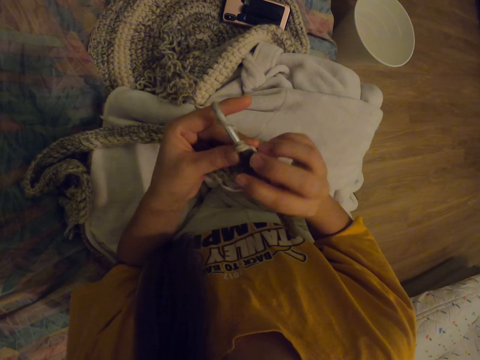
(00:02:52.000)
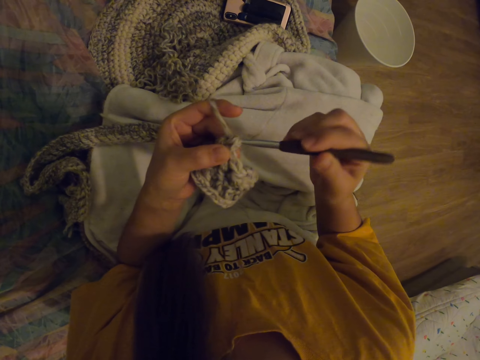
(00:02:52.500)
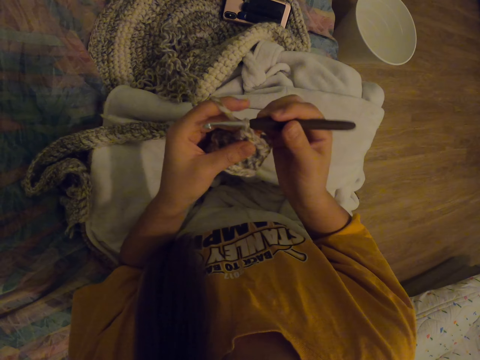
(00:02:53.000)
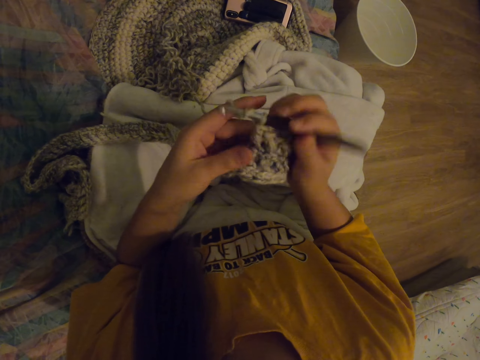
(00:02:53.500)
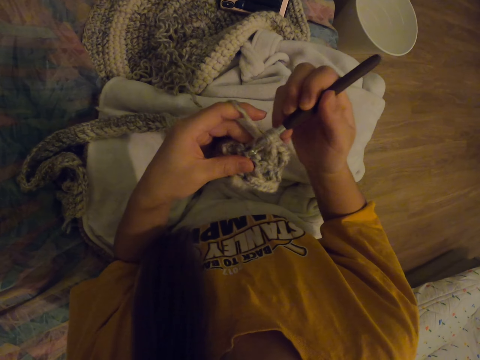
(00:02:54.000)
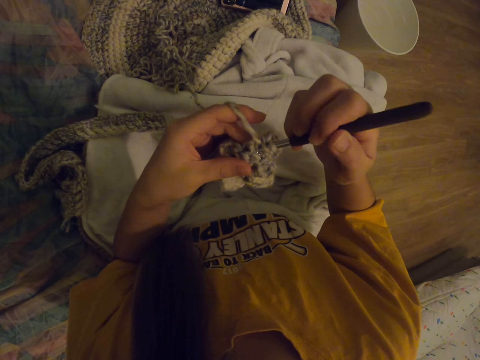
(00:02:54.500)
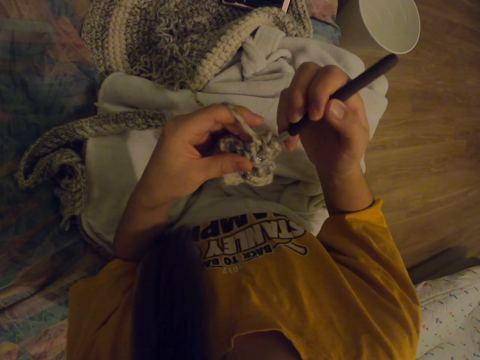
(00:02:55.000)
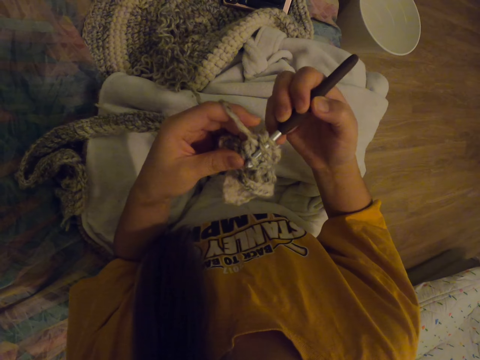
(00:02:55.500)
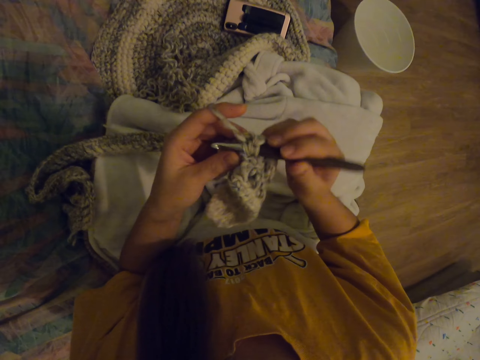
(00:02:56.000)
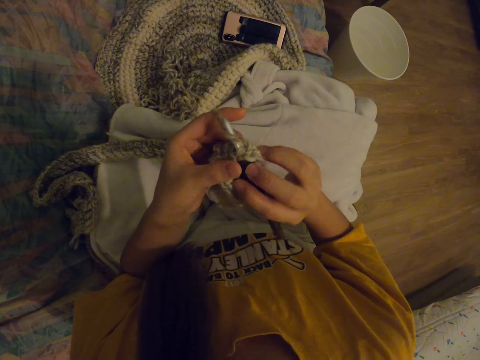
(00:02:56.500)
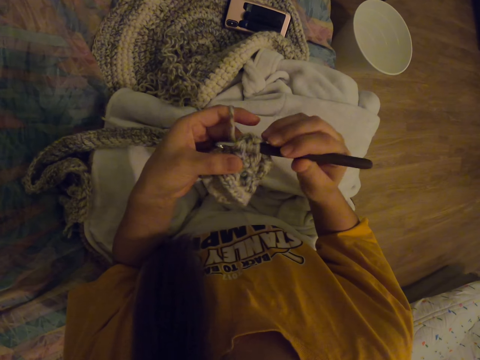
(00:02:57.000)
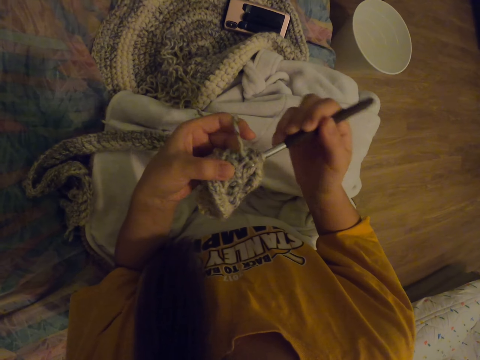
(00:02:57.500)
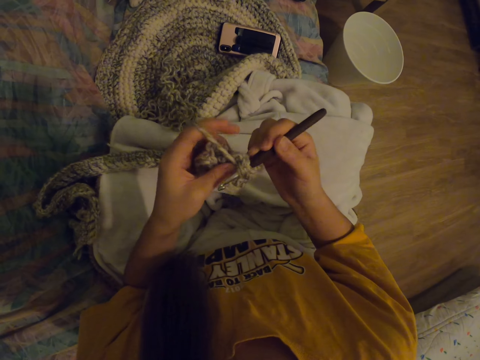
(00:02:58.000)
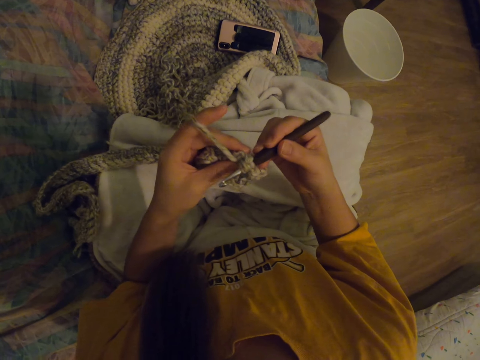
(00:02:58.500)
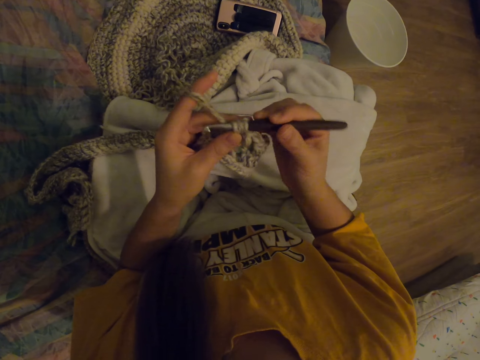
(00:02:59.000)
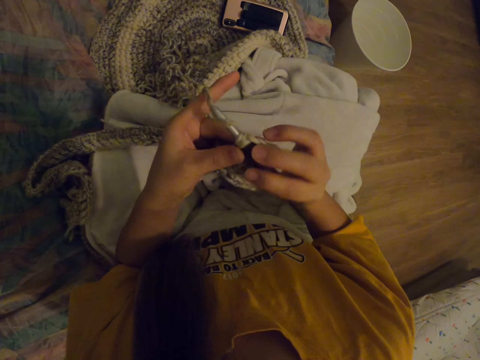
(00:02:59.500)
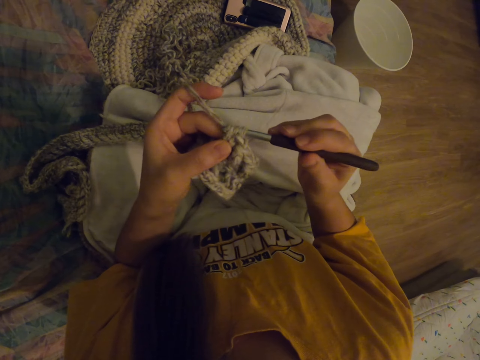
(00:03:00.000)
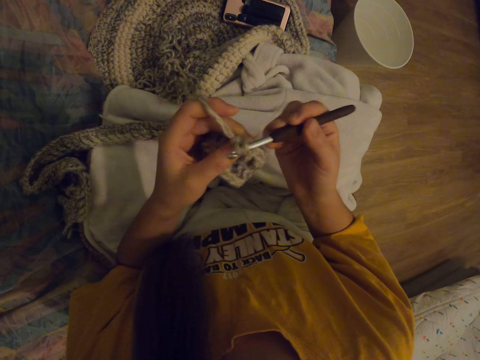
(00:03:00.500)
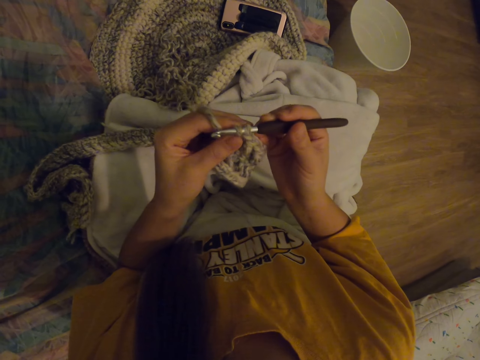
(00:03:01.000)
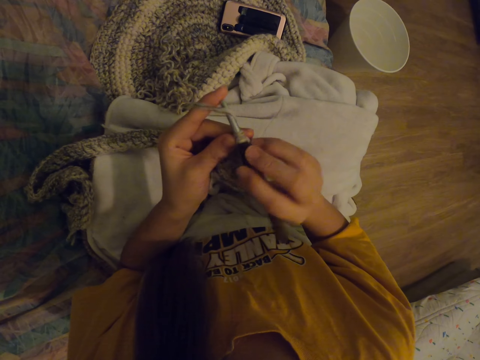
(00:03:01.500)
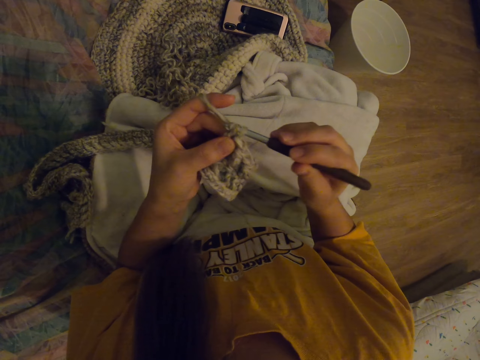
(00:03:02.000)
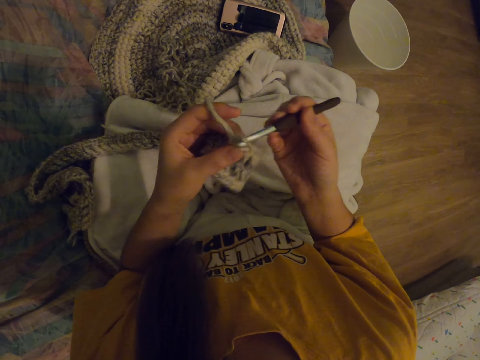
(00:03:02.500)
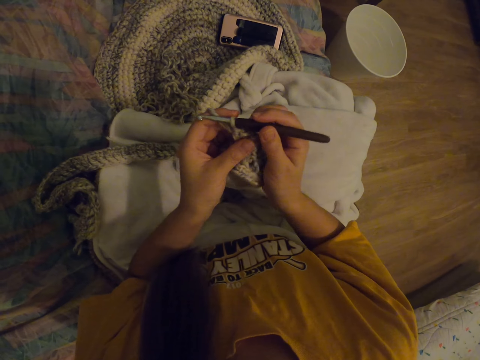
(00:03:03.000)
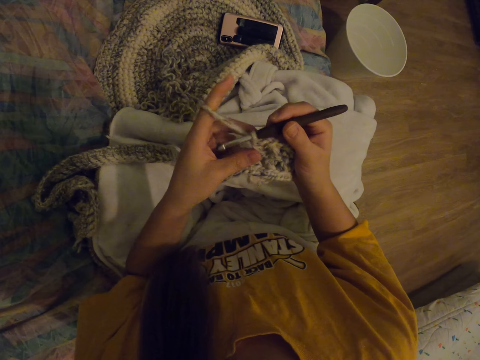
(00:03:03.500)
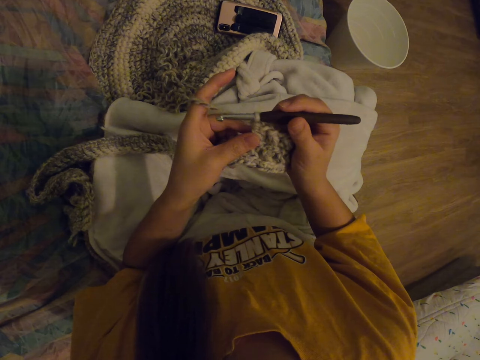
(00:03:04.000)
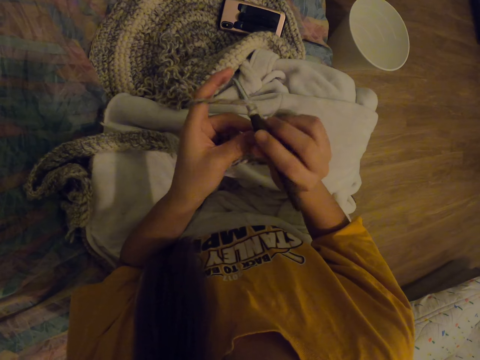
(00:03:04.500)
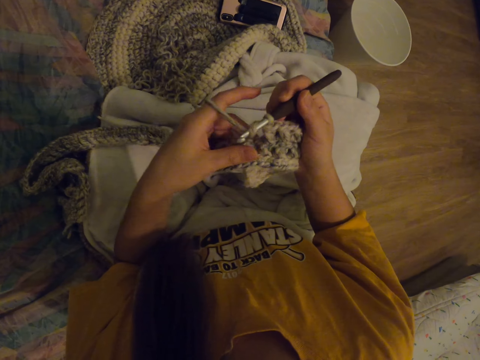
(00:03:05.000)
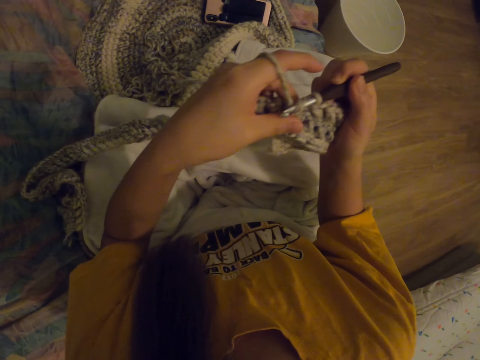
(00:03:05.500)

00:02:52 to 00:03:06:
The camera wearer knits. They put the thread on the needle. They knit. They put the thread on the needle. They knit.

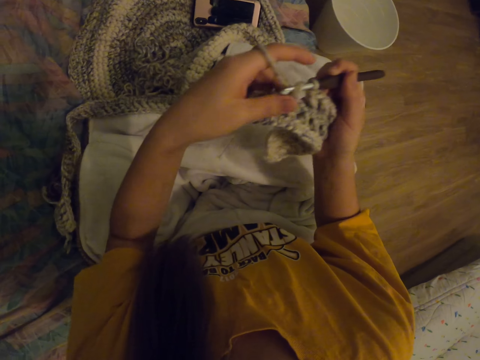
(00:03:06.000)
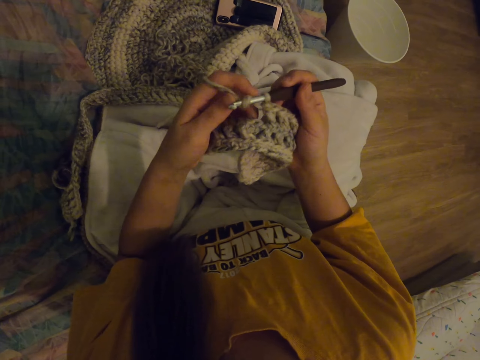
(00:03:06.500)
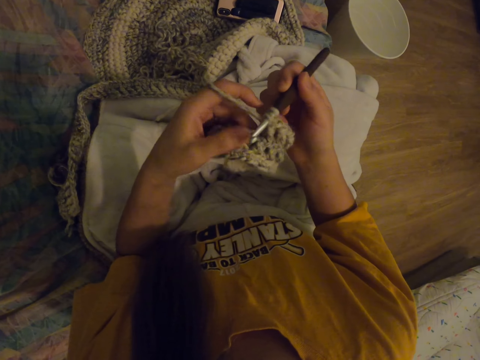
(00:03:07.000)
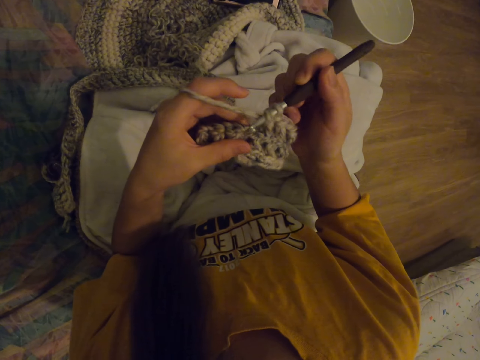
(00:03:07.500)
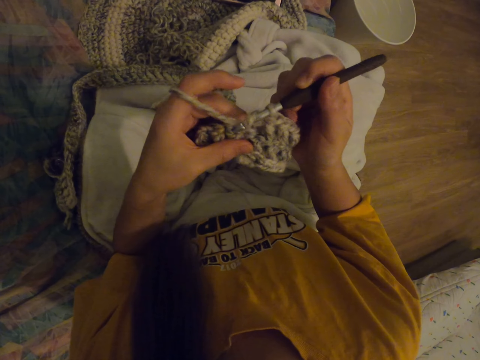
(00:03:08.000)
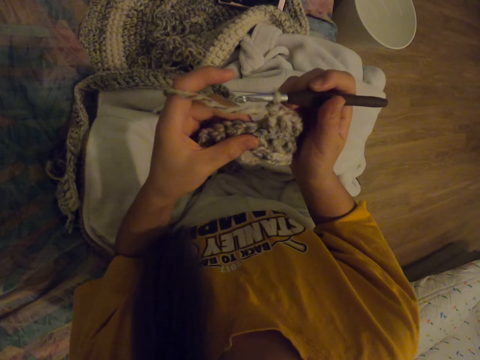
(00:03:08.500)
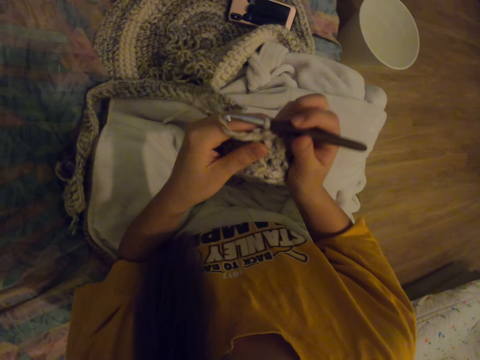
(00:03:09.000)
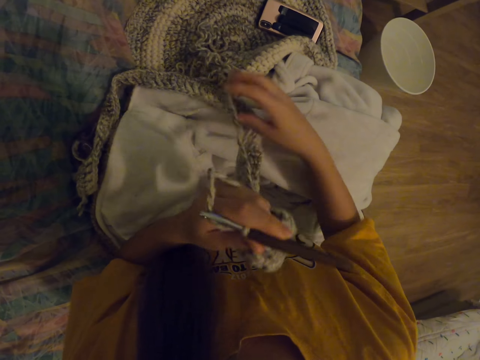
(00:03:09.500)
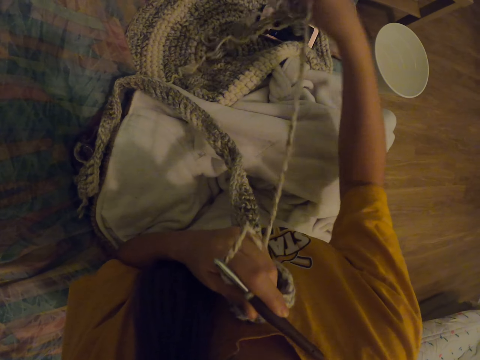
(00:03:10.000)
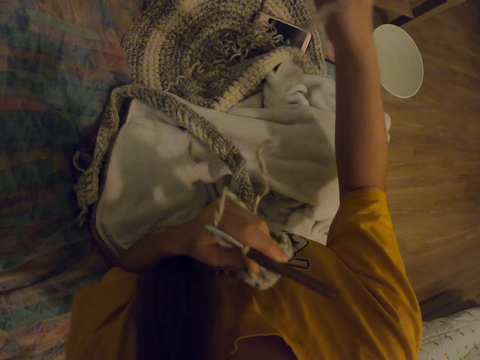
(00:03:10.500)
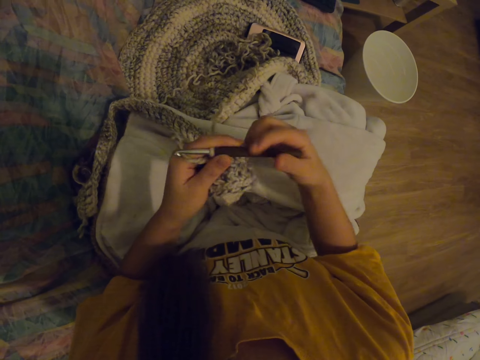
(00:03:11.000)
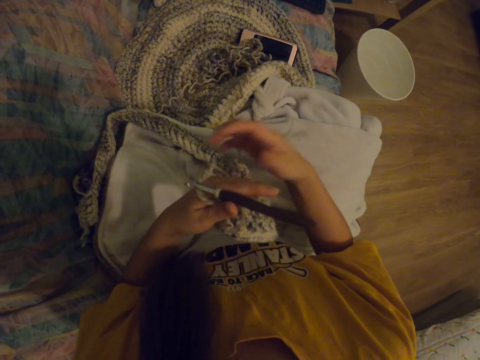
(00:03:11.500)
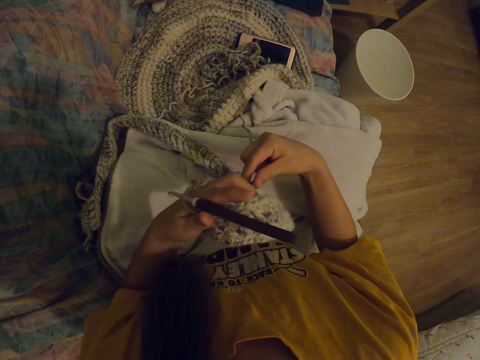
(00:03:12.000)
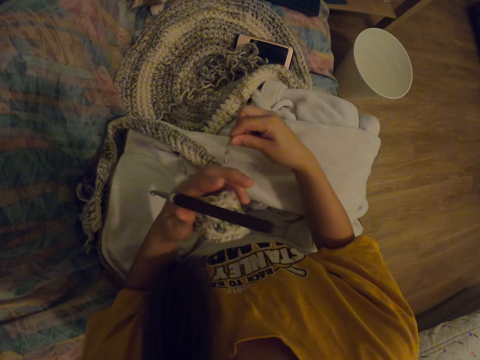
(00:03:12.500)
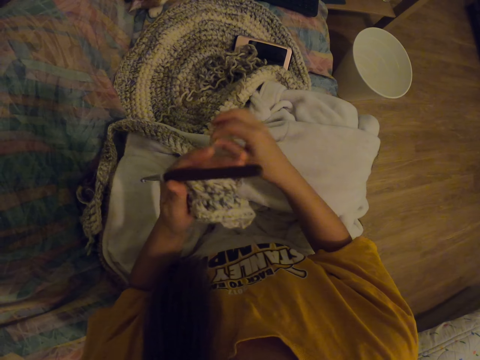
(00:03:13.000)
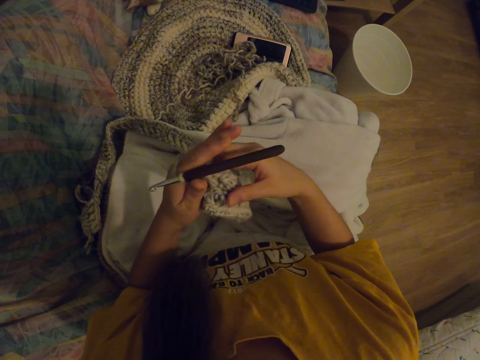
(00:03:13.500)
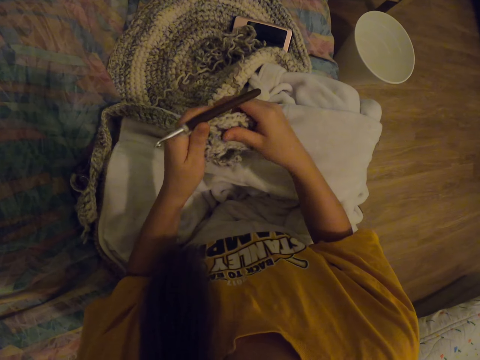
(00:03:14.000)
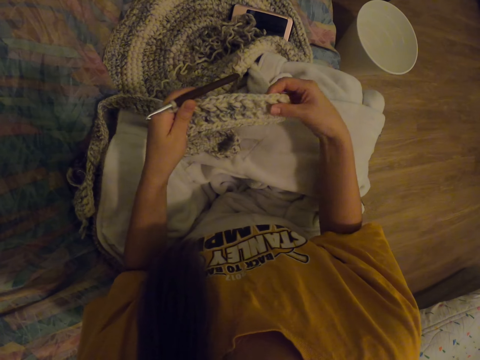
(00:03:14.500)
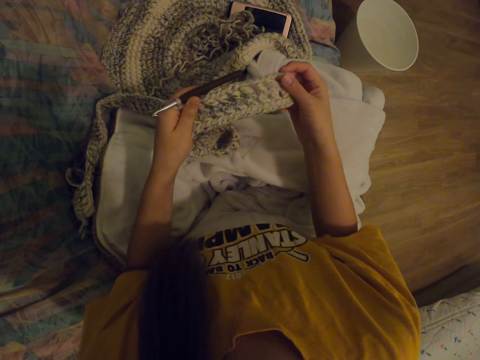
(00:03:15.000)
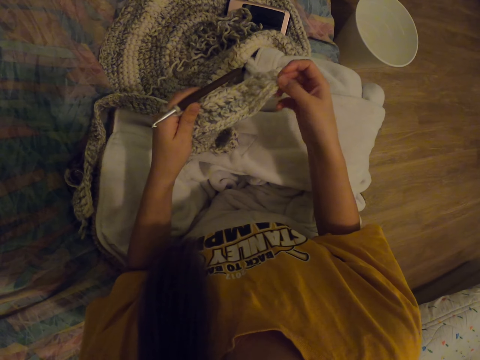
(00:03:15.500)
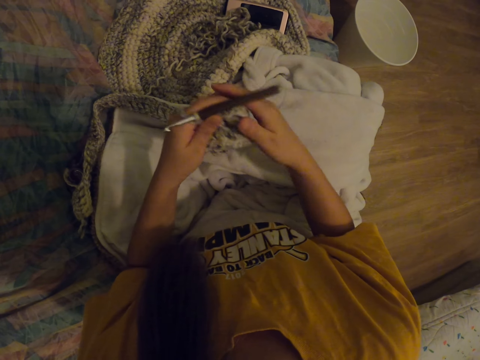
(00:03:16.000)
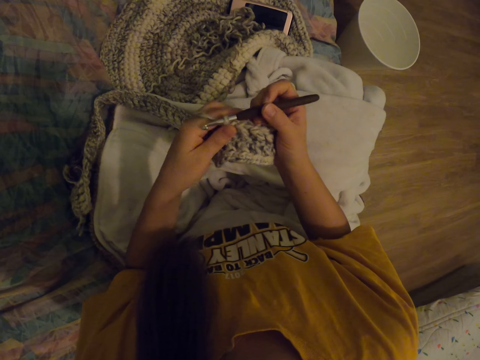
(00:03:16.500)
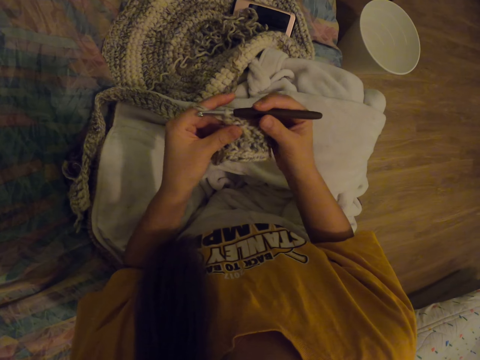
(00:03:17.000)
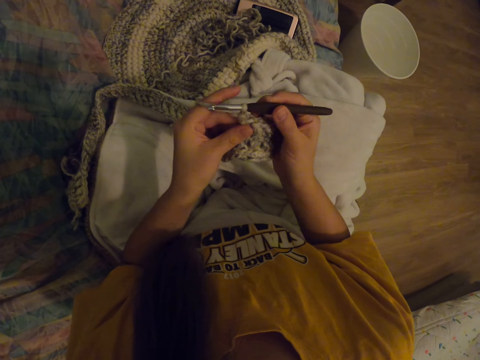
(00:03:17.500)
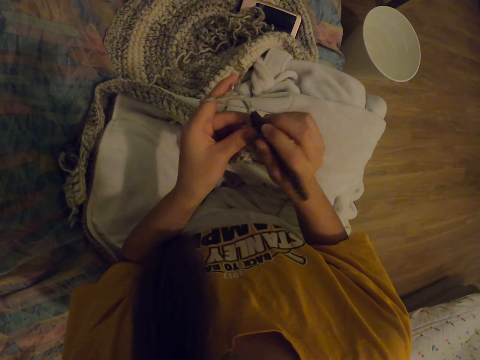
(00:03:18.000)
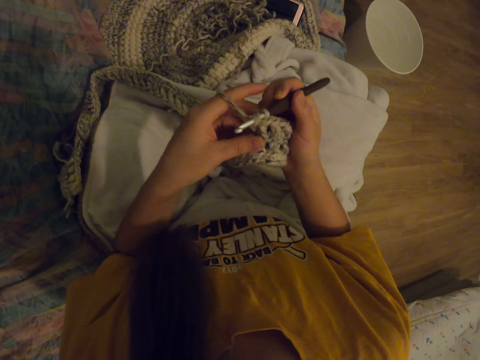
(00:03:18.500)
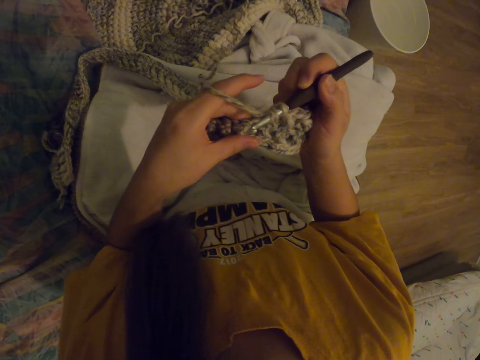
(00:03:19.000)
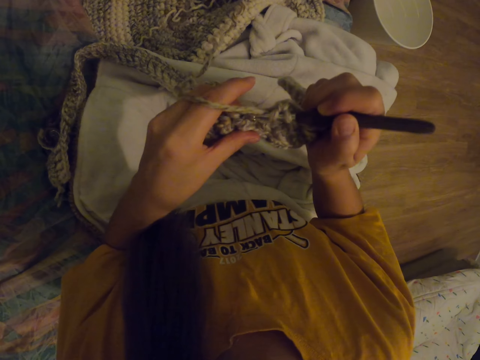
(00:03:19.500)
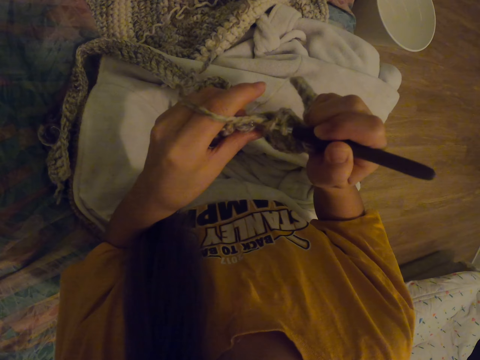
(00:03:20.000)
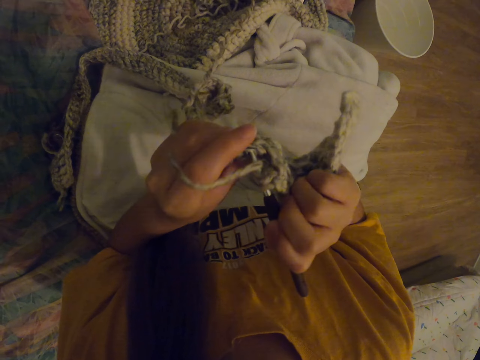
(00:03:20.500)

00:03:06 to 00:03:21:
The camera wearer puts the thread on the needle. She pulls the woolen mat and knits. She removes the thread from the needle. She puts the thread downwards. She touches the needle. She rotates the thread on her fingers. She stretches the woolen mat. She puts the woolen mat down. She puts the thread on the needle.
